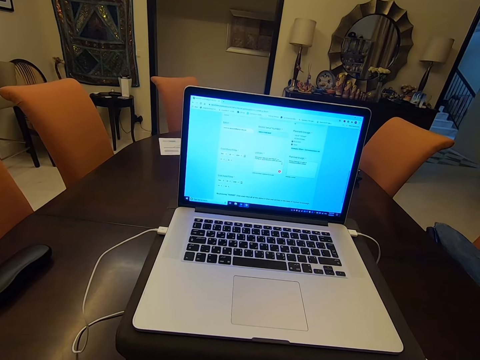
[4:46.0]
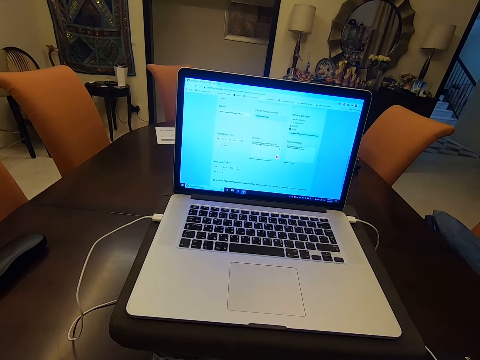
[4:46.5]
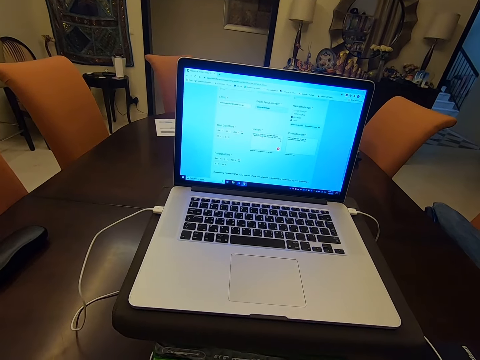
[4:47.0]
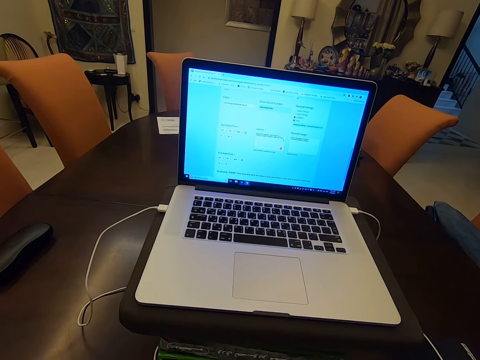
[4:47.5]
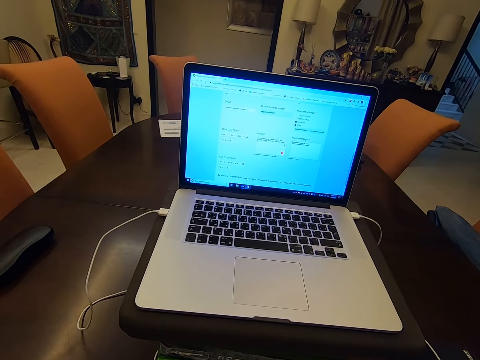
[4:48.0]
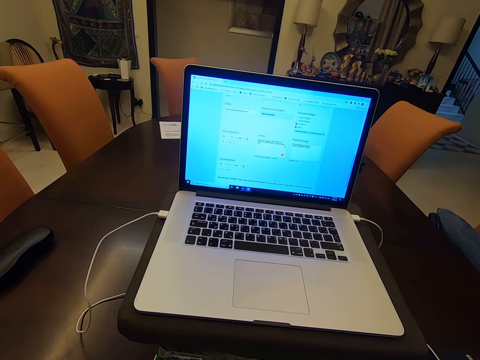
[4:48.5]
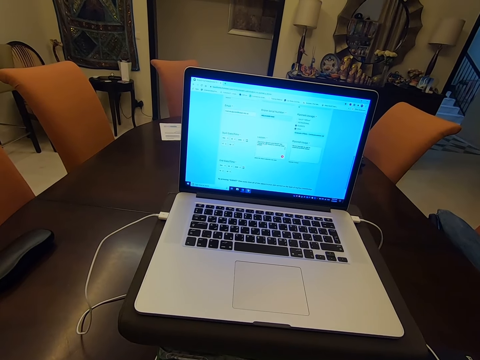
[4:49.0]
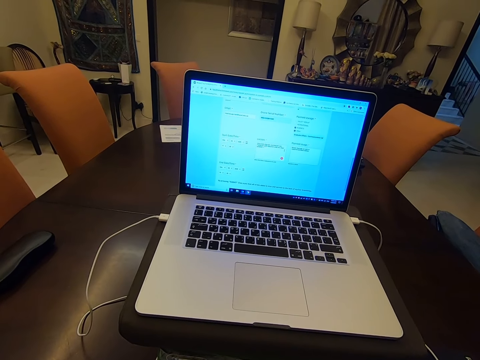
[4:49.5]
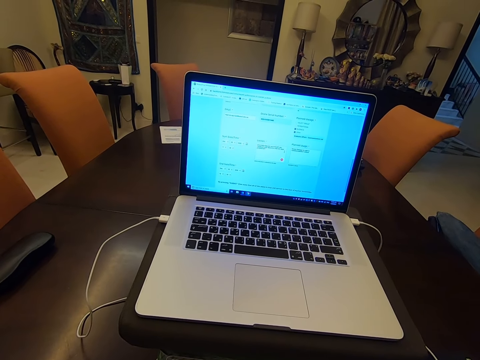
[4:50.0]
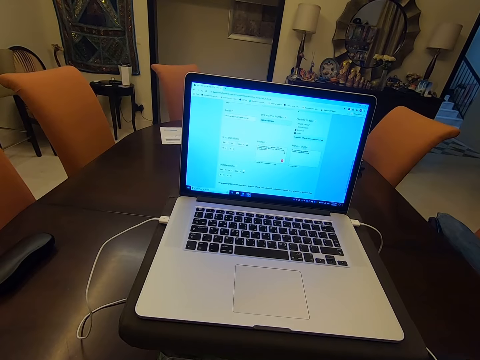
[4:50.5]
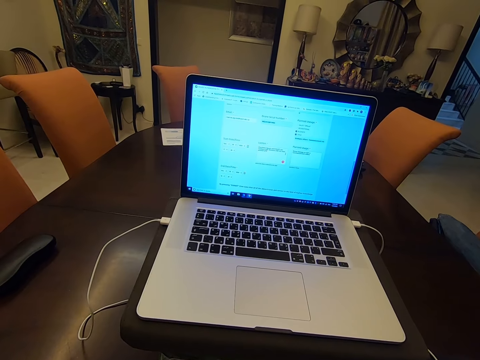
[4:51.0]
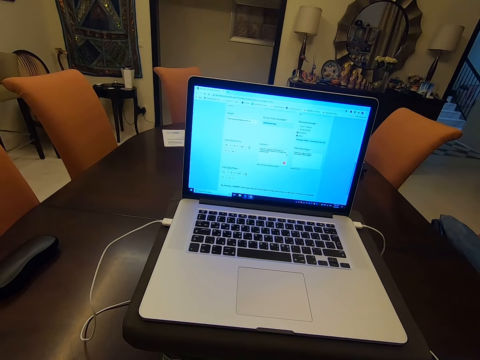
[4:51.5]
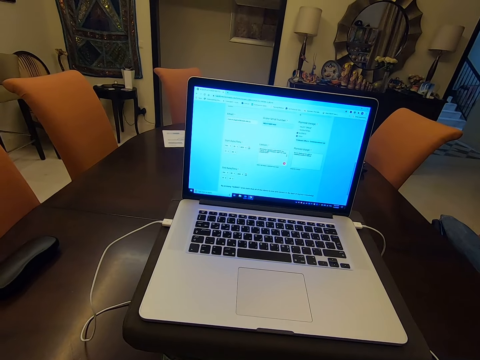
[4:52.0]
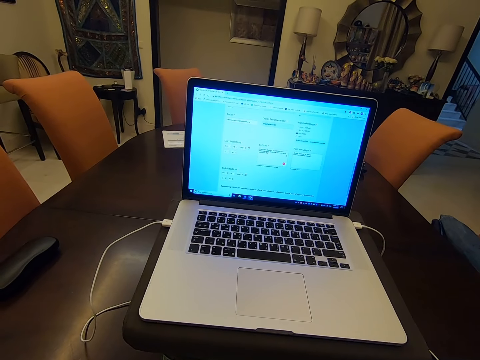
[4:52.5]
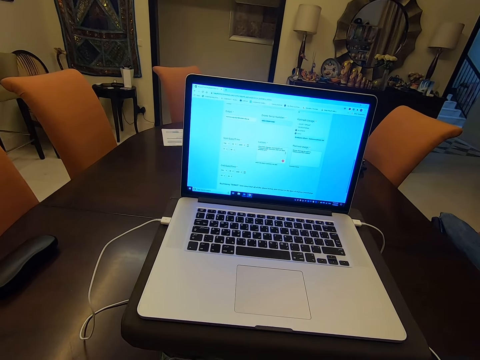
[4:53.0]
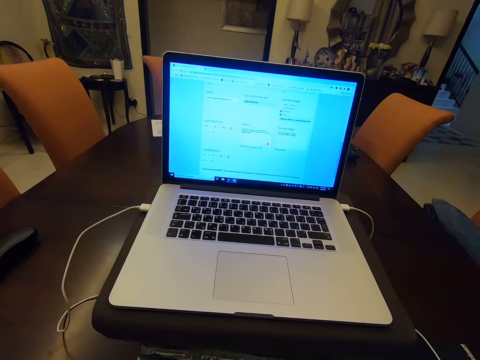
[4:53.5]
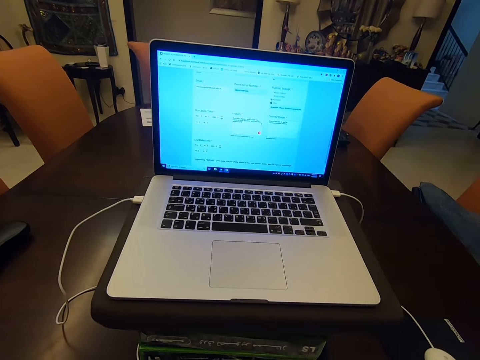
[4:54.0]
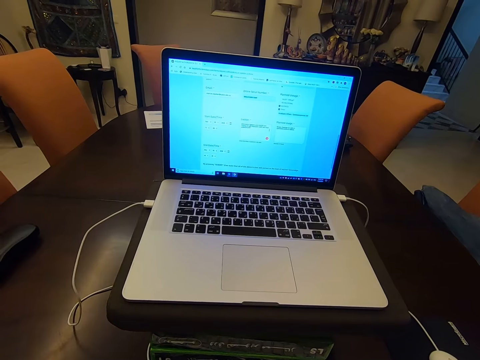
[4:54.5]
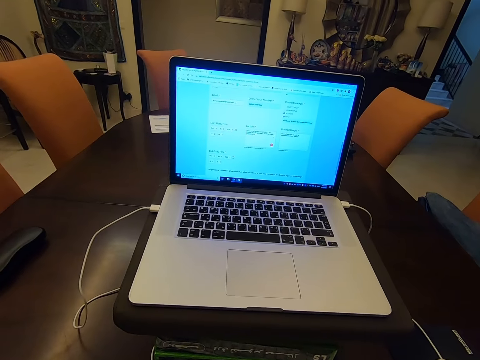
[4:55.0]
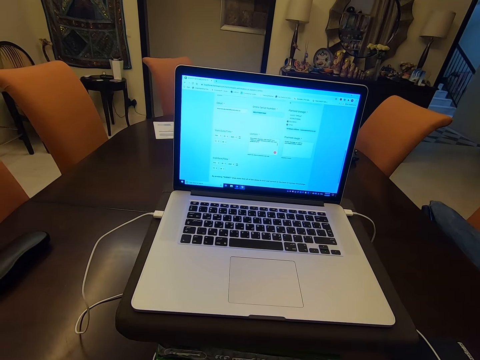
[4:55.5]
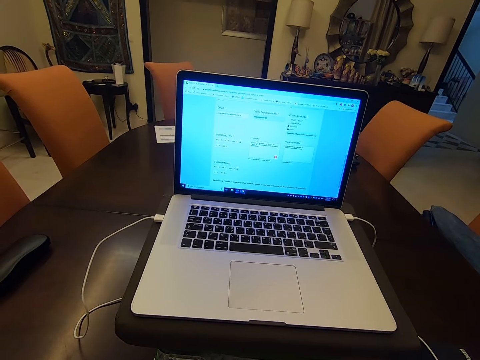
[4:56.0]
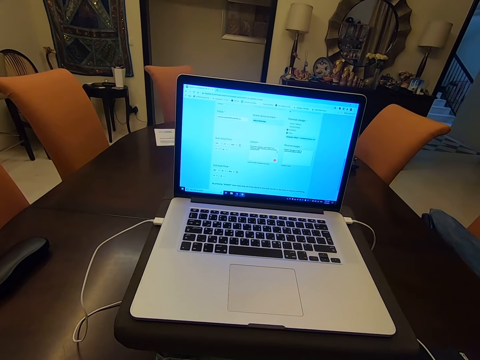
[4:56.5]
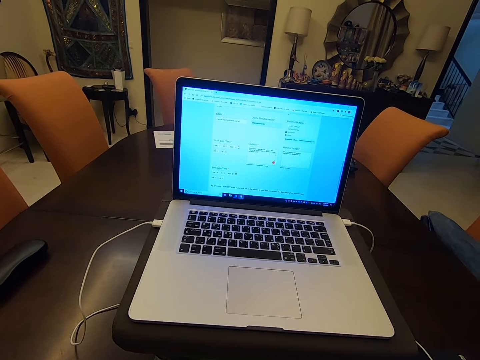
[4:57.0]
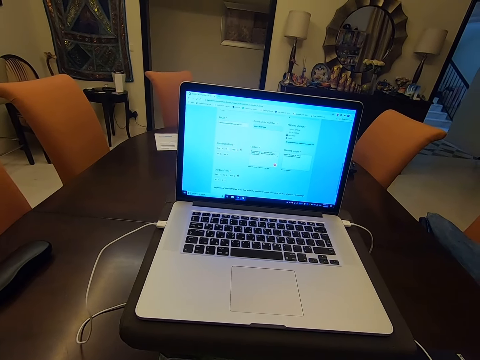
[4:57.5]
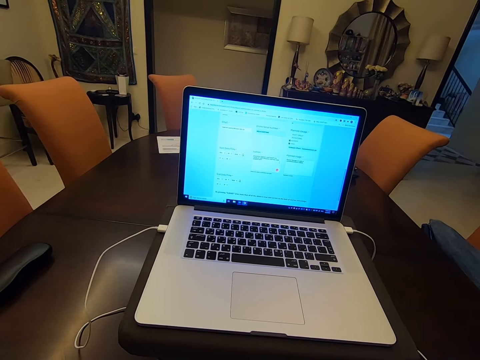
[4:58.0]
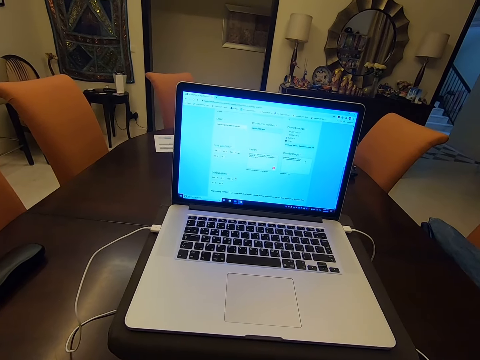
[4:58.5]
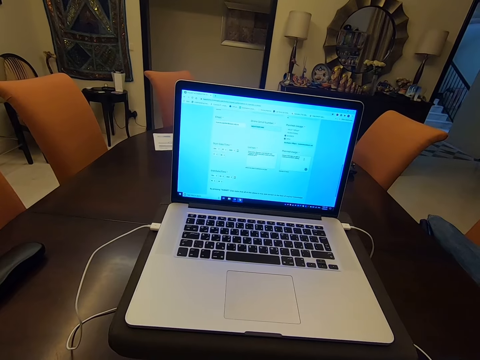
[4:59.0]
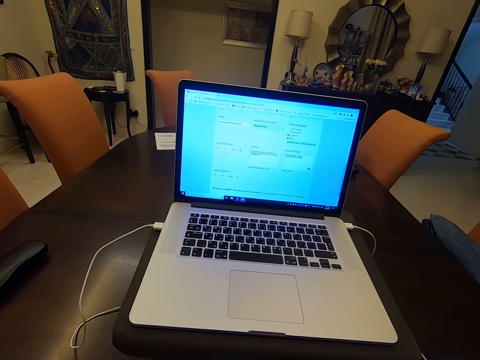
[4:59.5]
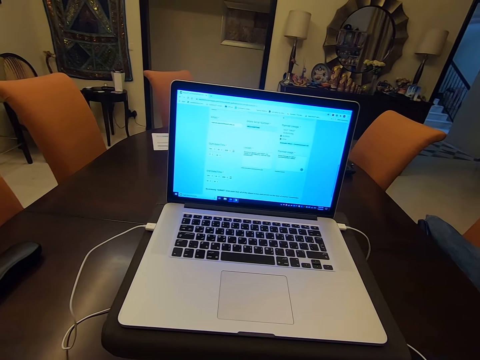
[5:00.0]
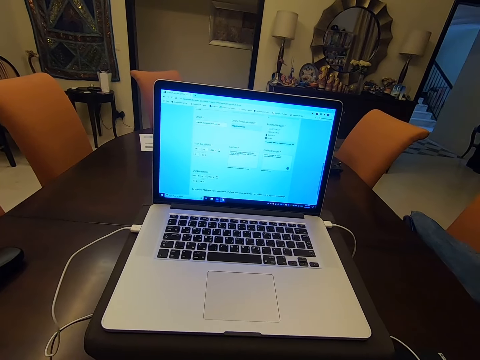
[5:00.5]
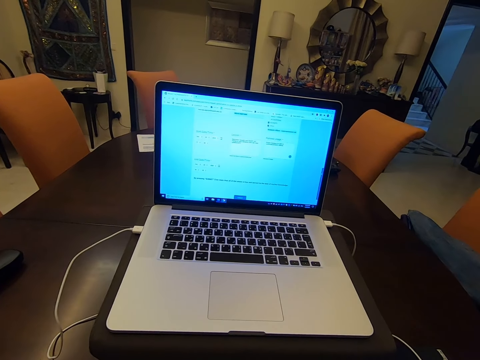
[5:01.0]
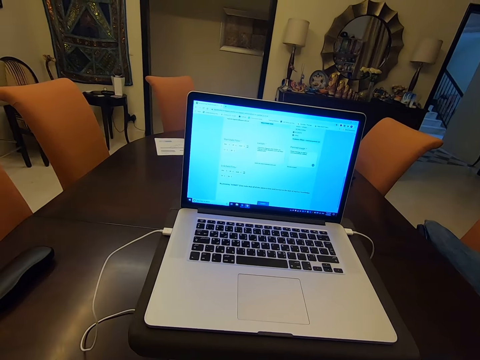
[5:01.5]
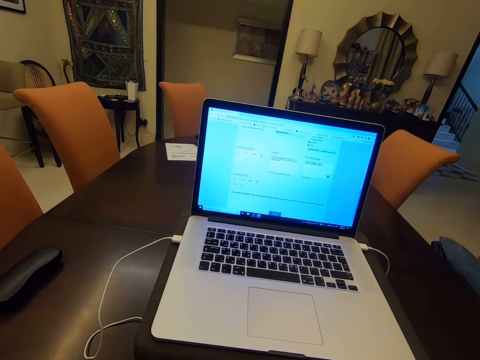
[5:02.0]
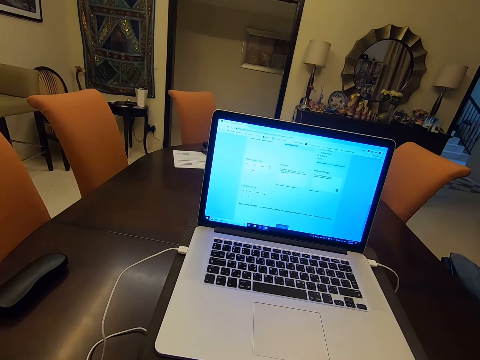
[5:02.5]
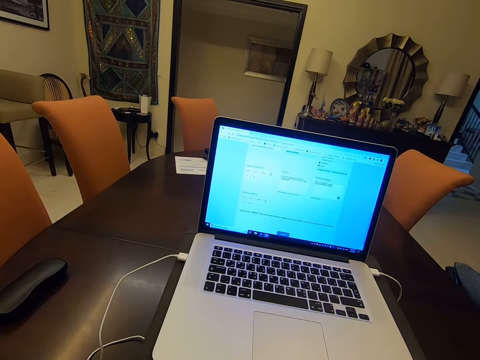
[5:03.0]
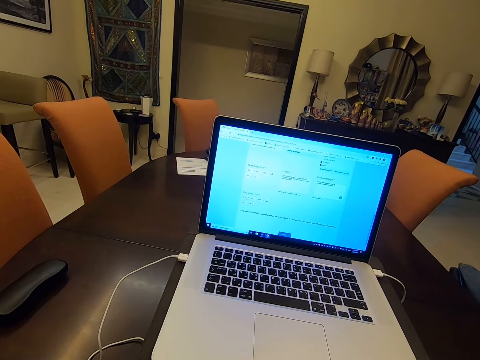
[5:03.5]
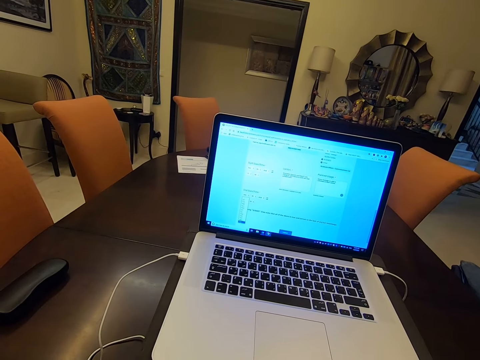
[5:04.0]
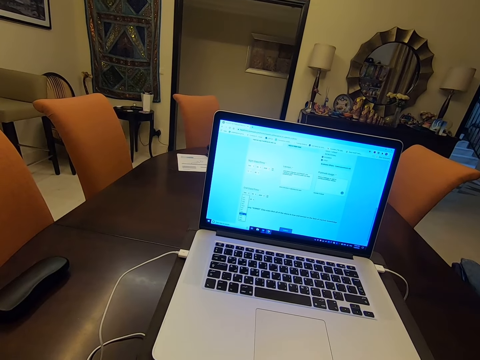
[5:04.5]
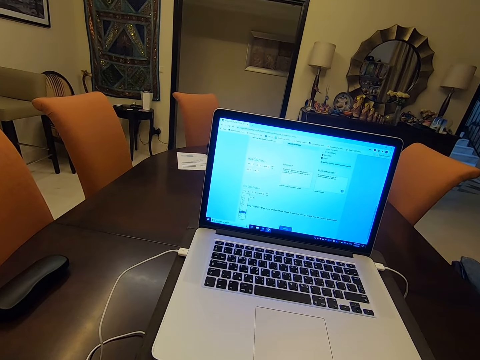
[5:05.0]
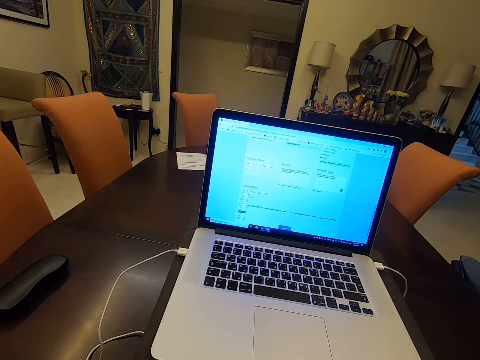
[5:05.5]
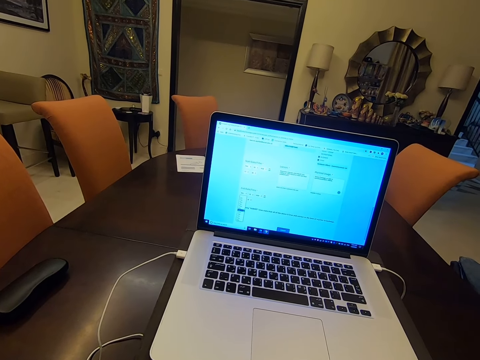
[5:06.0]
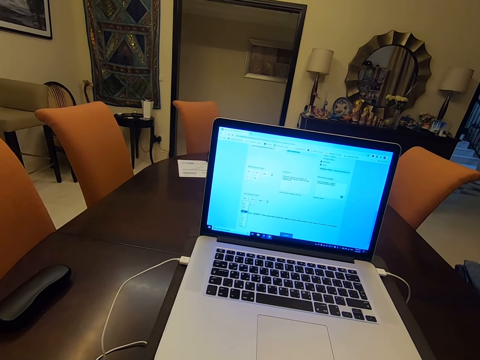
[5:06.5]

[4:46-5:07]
The camera wearer checks the laptop. They type on a keyboard. They check the laptop. They check the laptop again. They type on the keyboard. They use the laptop.

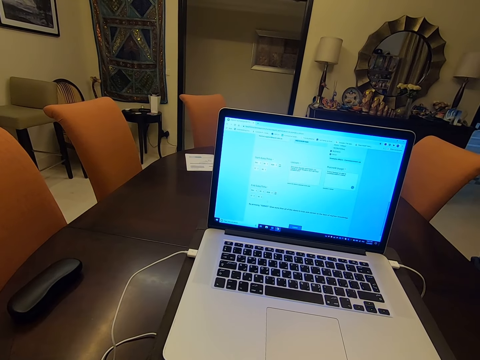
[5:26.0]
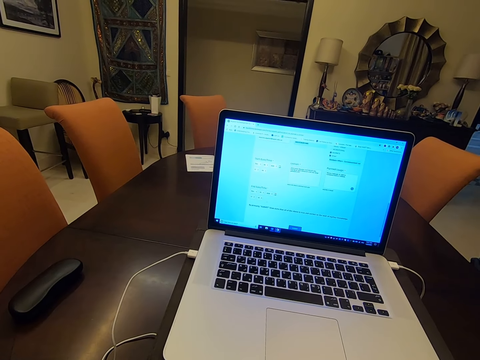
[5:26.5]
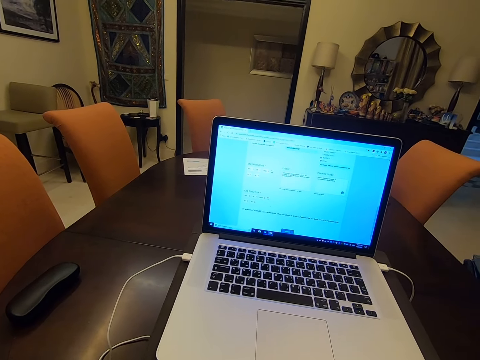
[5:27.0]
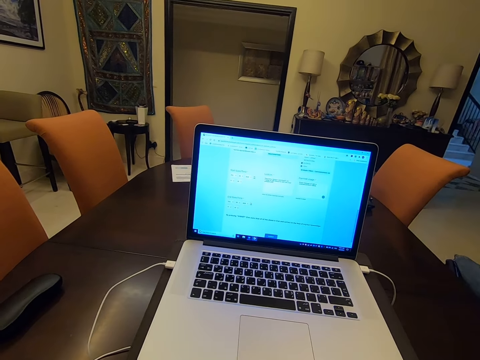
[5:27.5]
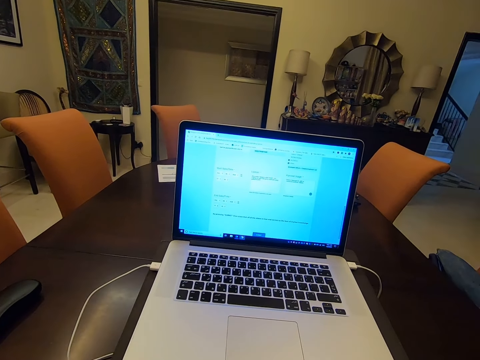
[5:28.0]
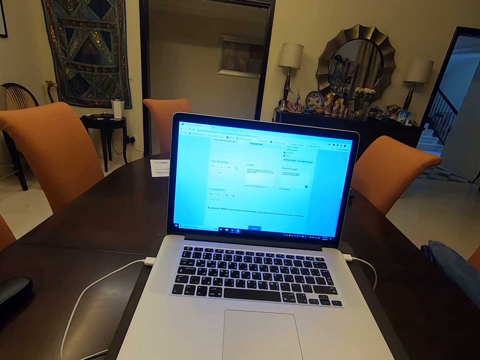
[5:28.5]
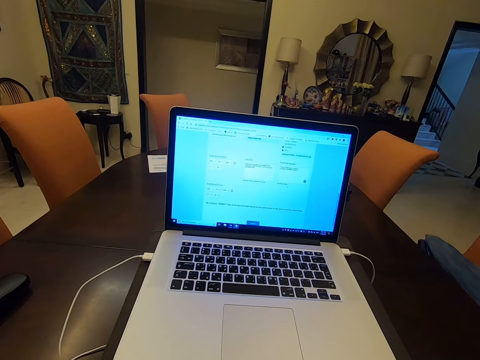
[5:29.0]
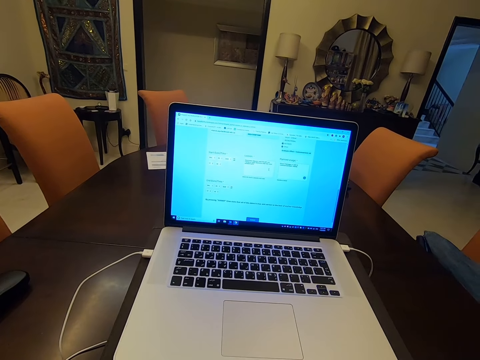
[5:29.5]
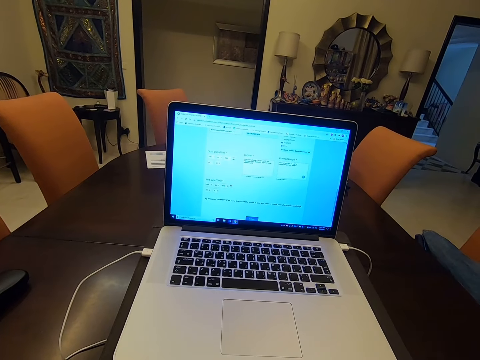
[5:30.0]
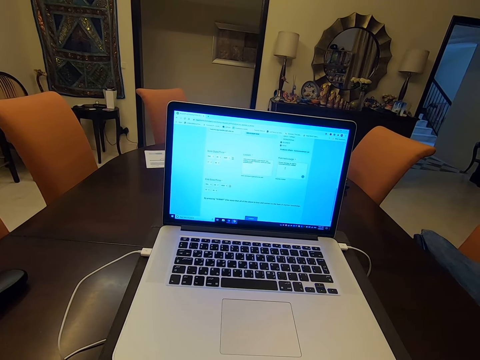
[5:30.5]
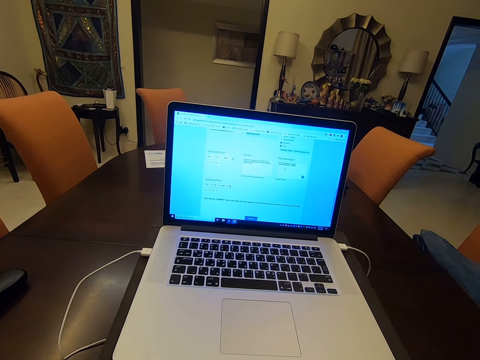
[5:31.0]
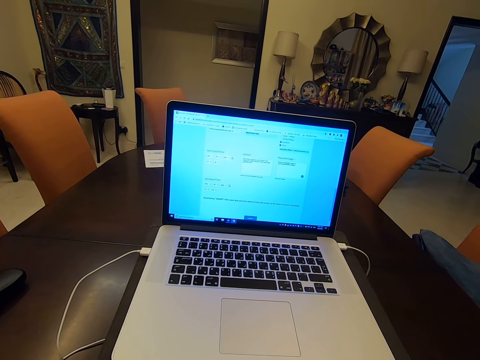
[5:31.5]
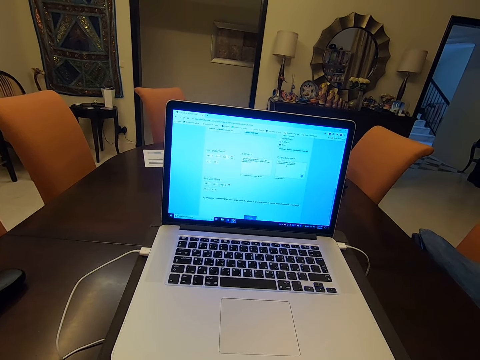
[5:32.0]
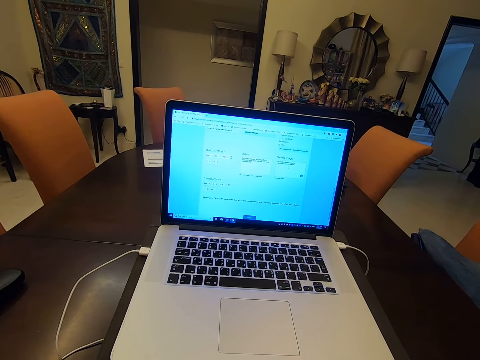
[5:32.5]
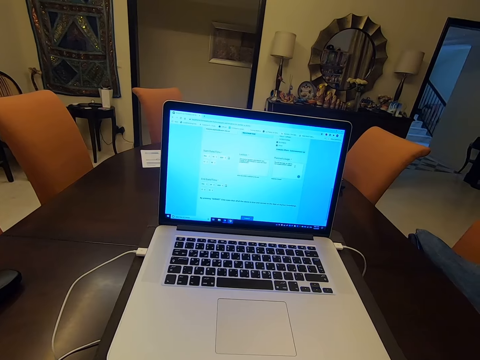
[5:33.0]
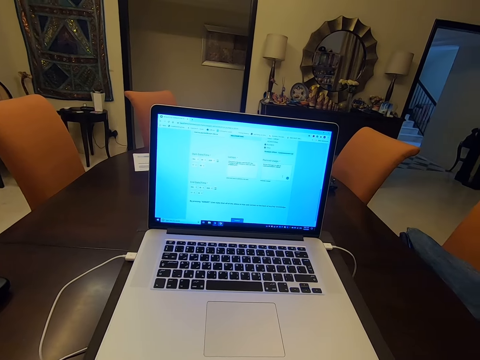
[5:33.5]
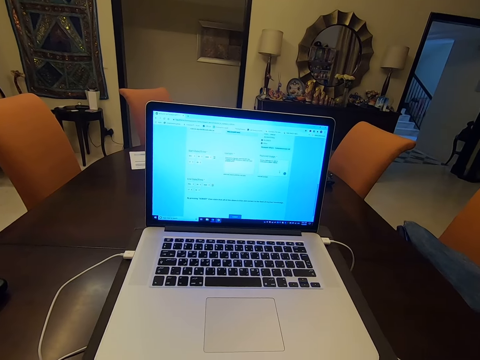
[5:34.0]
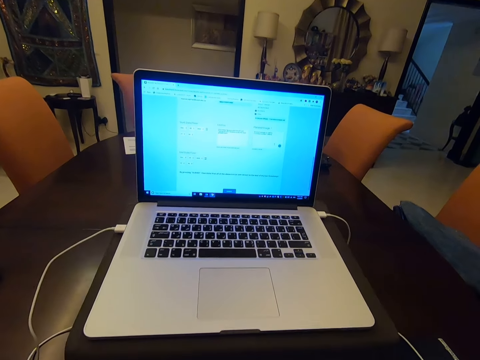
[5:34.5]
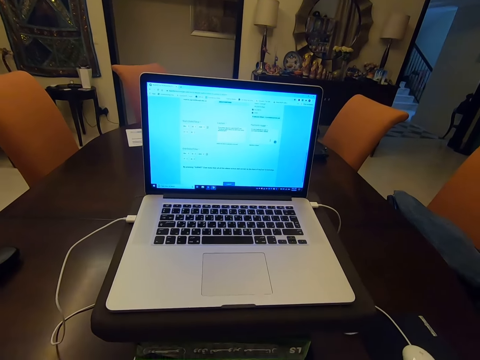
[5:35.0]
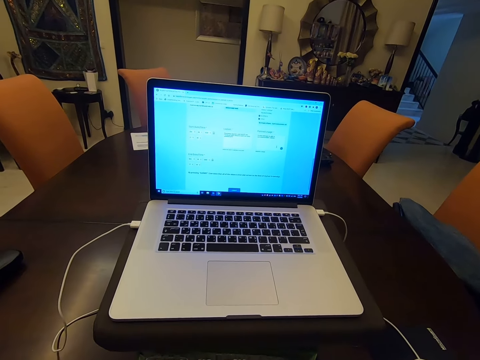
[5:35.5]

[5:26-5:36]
The camera wearer checks the laptop. They check the laptop again. They type on a keyboard.
